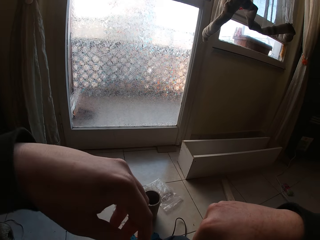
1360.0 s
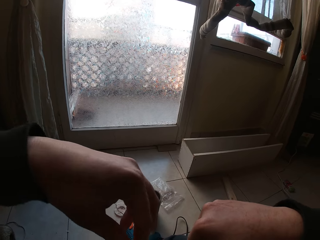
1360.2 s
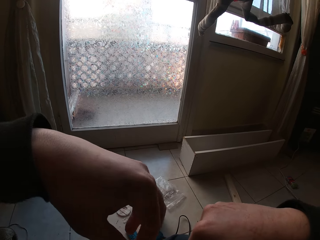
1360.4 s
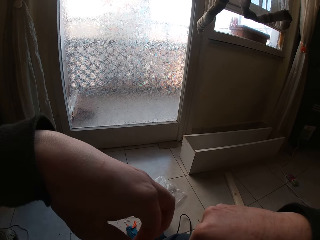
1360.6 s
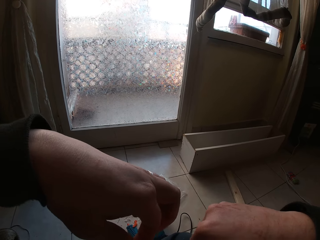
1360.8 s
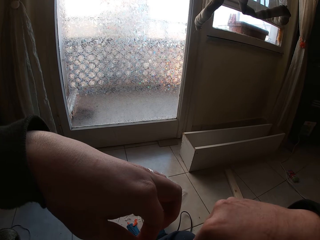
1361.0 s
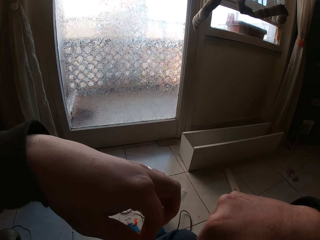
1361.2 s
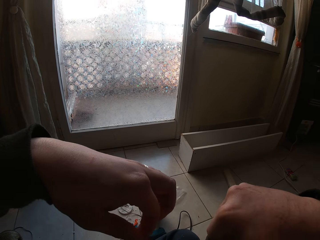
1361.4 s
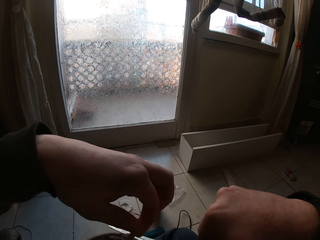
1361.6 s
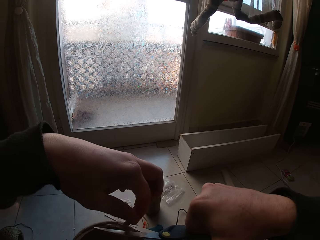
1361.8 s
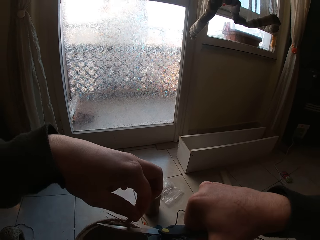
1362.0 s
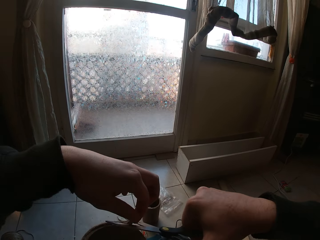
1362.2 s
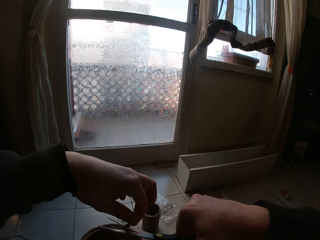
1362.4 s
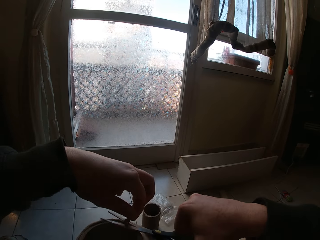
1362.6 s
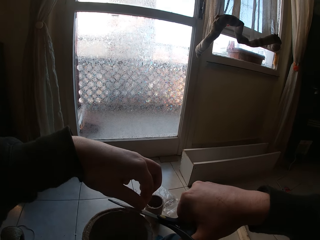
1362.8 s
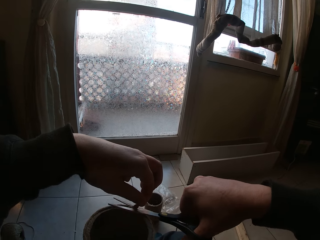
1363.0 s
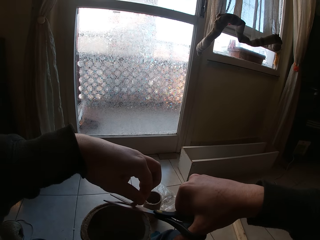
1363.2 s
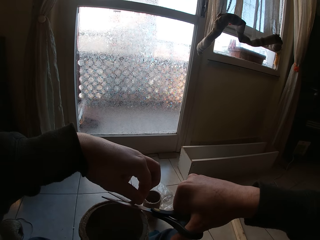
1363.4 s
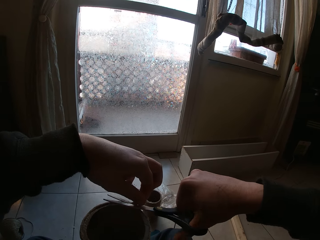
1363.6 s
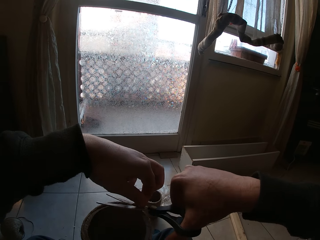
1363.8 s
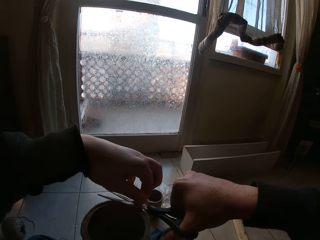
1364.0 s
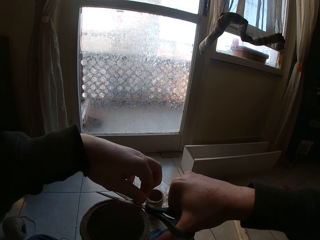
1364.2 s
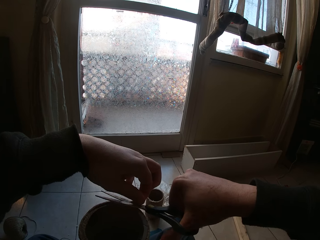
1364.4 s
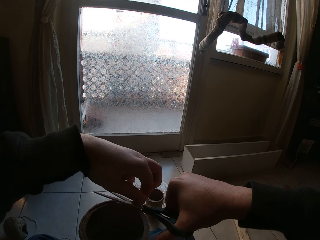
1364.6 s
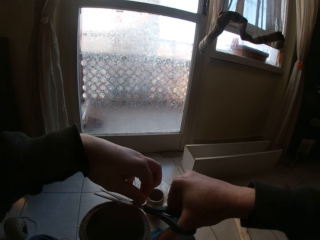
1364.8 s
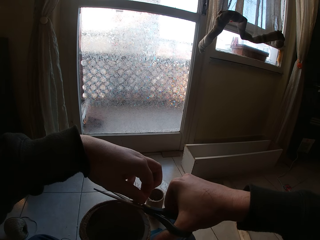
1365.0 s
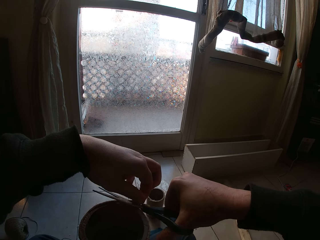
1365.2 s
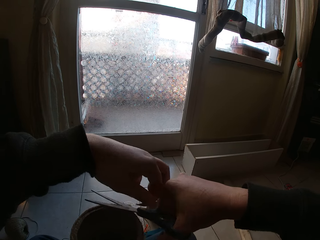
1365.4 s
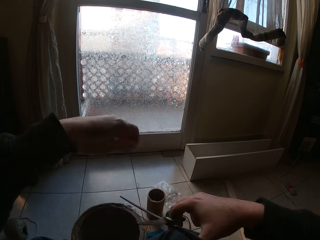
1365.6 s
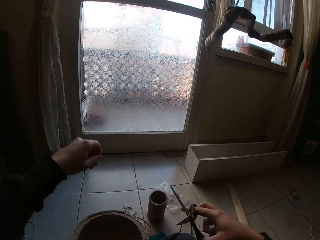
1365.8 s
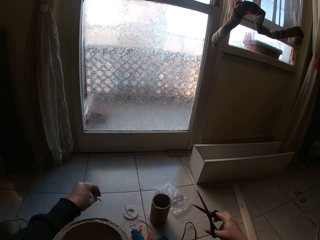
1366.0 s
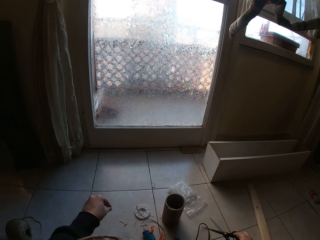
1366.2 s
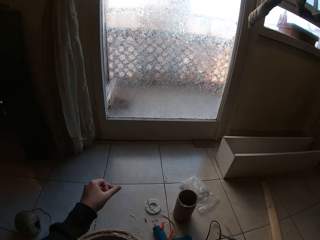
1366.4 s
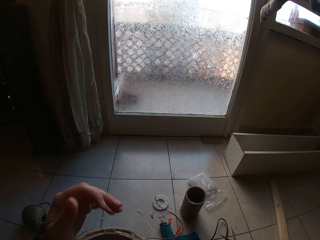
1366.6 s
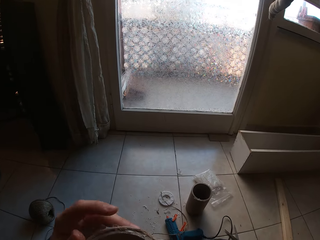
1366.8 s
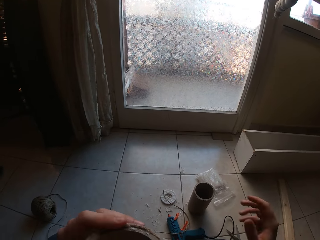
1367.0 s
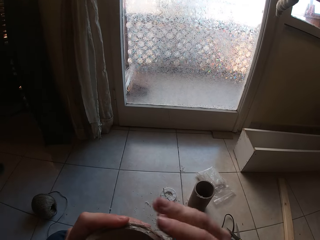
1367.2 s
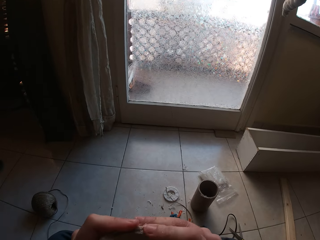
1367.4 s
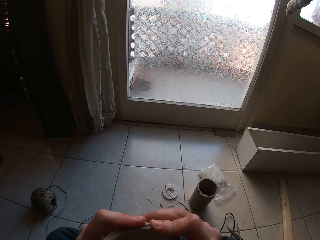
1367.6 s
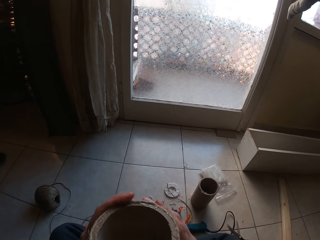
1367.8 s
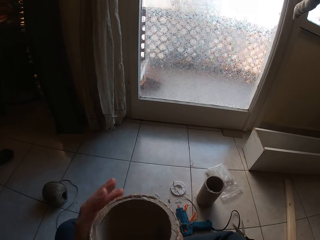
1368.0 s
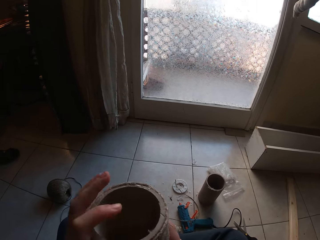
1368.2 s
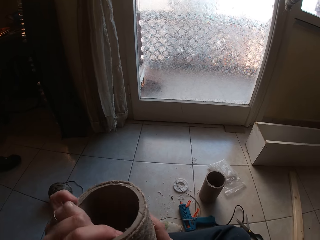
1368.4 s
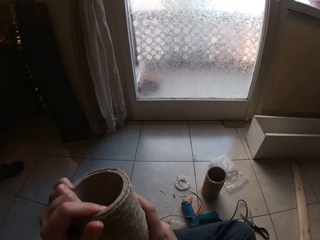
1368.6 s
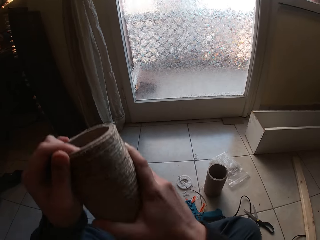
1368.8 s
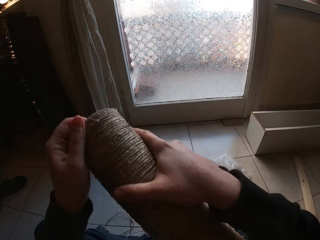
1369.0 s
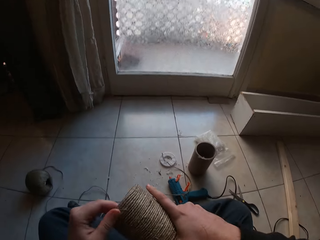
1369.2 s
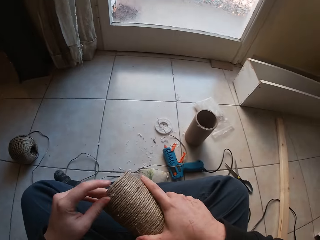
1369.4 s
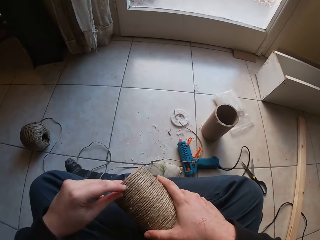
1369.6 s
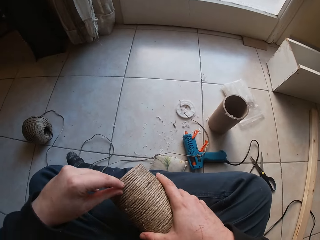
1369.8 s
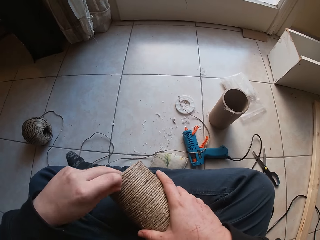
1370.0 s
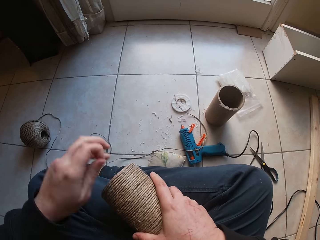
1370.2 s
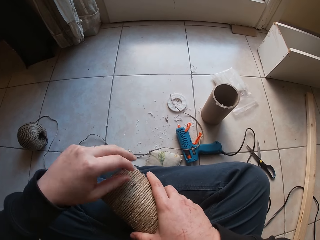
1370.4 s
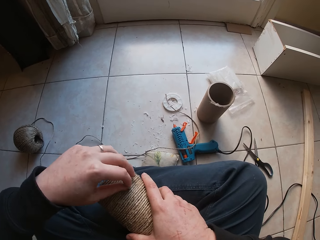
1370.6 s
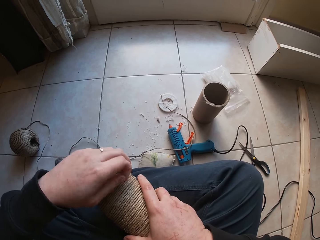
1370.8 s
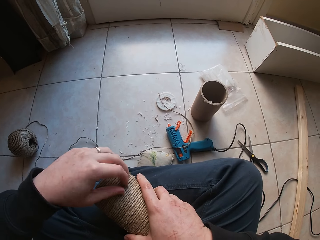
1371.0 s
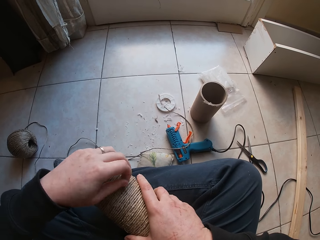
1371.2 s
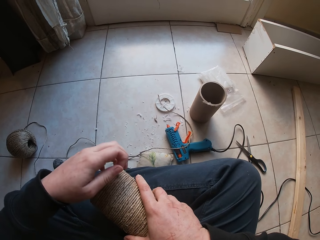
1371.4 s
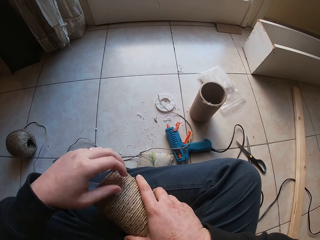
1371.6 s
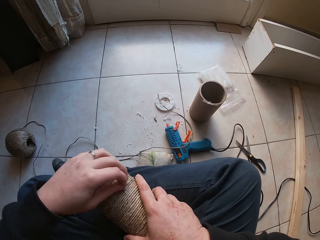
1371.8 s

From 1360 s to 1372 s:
The camera wearer smoothens the rope with the pair of scissors. She holds a strand of twine with her left hand. She cuts the strand of twine with the scissors in her right hand. She drops wool on the floor with her left hand. She drops the pair of scissors on the floor with her right hand. She holds a pulley with a hand. She presses the cardboard tube yarn with both hands. She holds the pulley with both hands. She removes wool on the cardboard tube yarn with both hands.

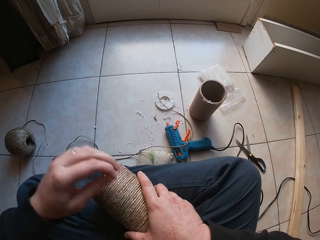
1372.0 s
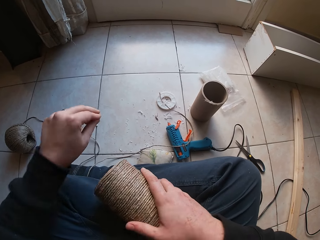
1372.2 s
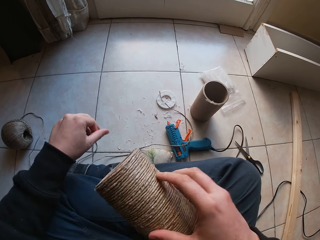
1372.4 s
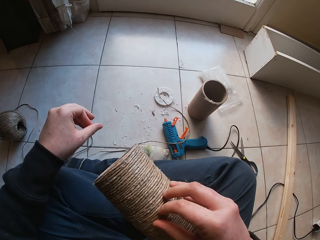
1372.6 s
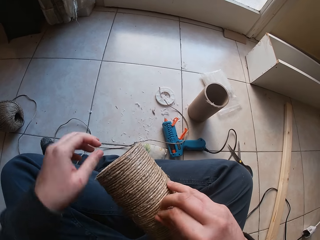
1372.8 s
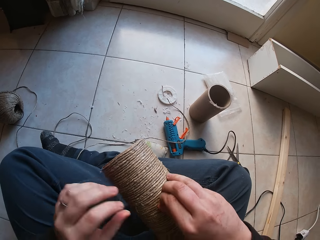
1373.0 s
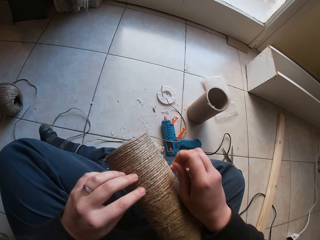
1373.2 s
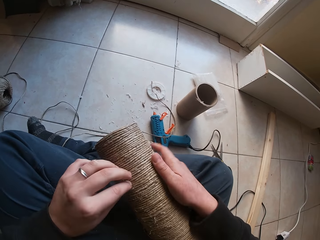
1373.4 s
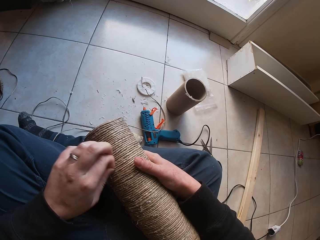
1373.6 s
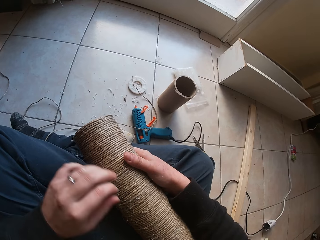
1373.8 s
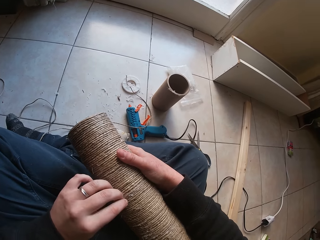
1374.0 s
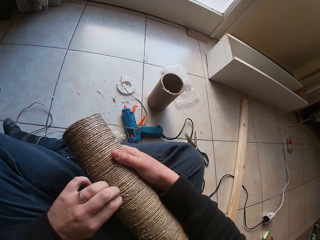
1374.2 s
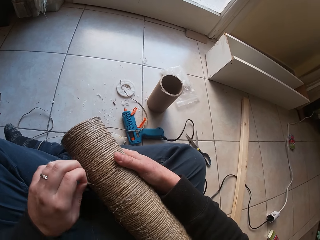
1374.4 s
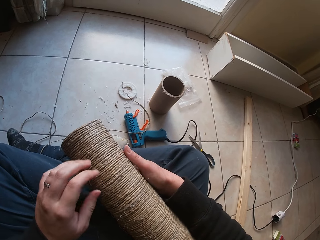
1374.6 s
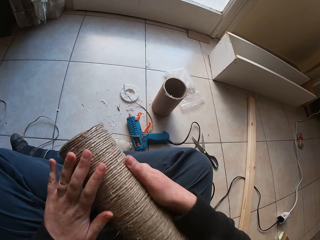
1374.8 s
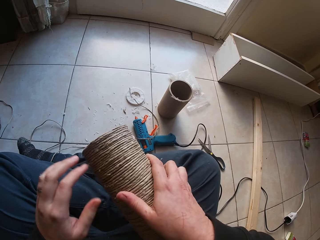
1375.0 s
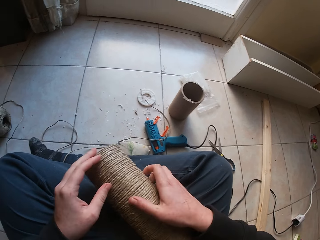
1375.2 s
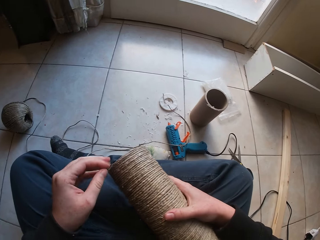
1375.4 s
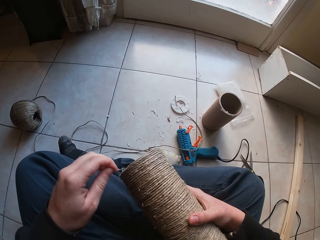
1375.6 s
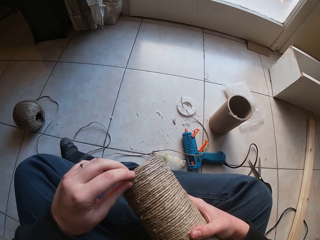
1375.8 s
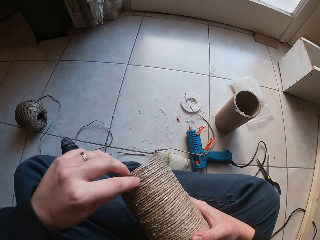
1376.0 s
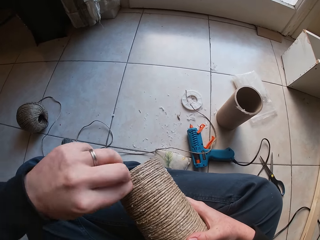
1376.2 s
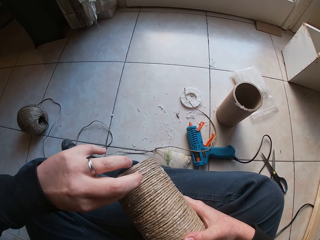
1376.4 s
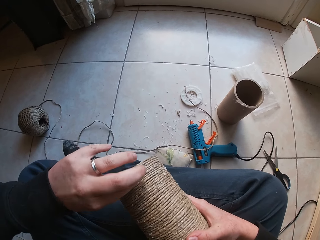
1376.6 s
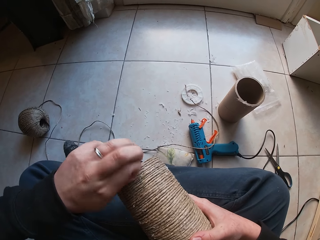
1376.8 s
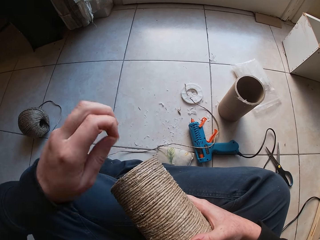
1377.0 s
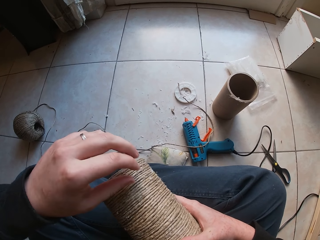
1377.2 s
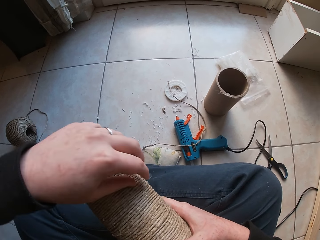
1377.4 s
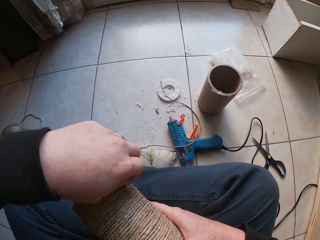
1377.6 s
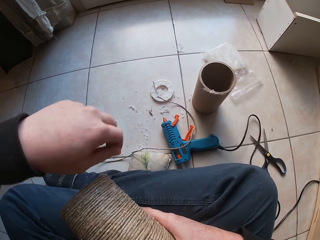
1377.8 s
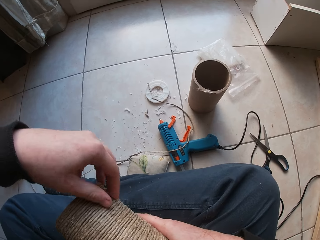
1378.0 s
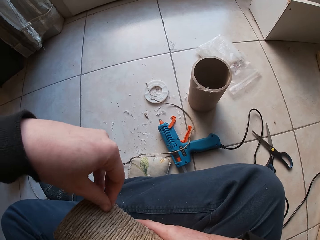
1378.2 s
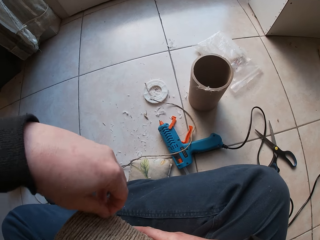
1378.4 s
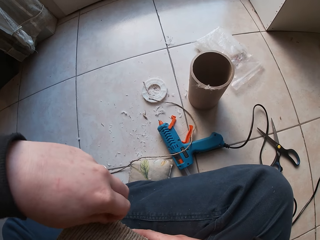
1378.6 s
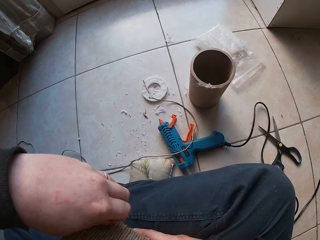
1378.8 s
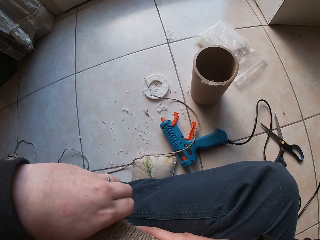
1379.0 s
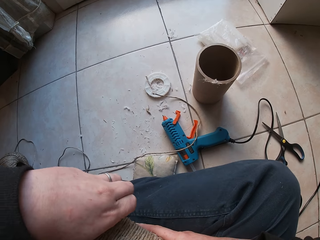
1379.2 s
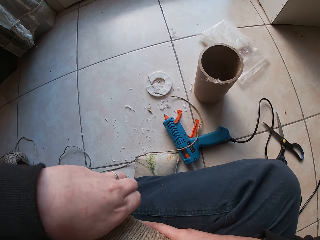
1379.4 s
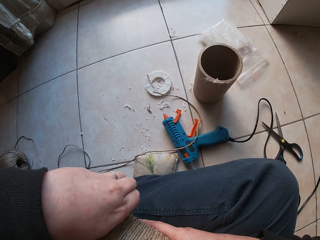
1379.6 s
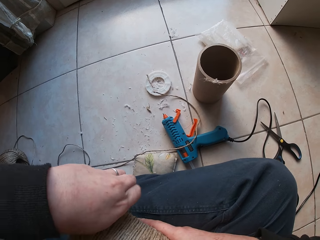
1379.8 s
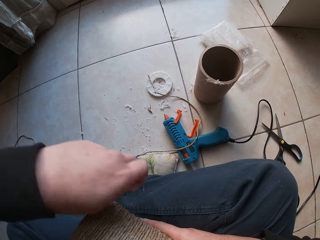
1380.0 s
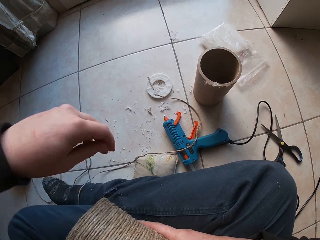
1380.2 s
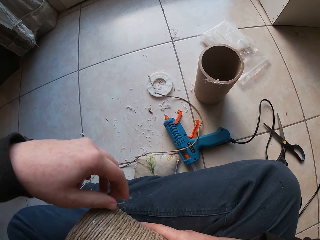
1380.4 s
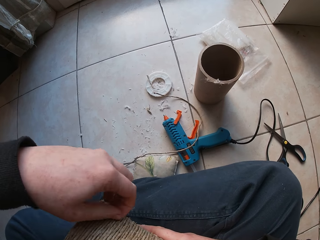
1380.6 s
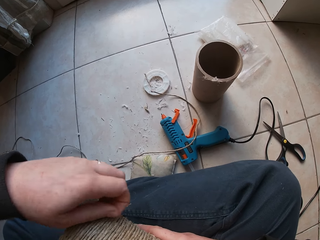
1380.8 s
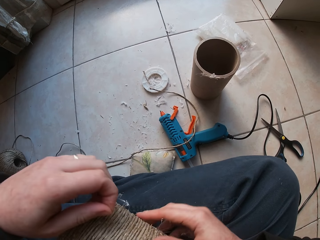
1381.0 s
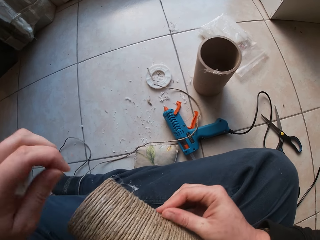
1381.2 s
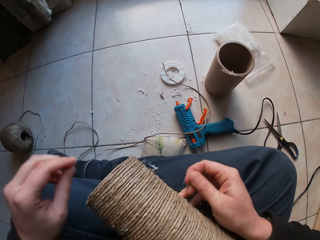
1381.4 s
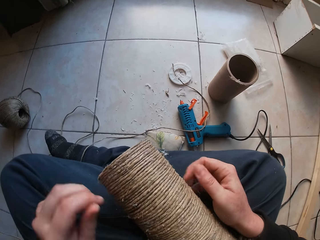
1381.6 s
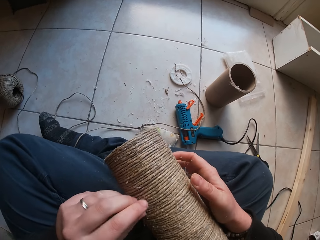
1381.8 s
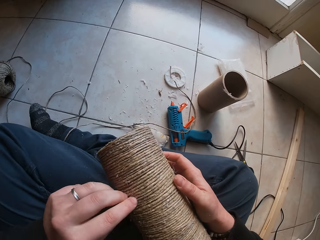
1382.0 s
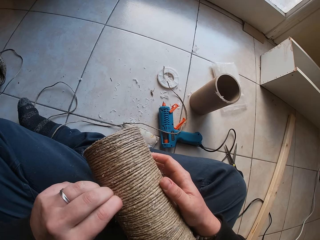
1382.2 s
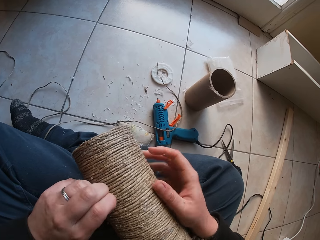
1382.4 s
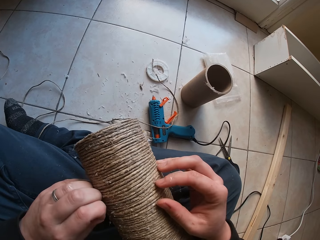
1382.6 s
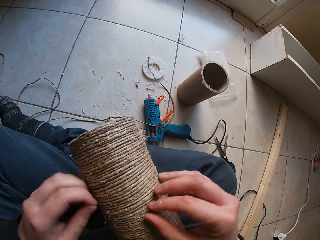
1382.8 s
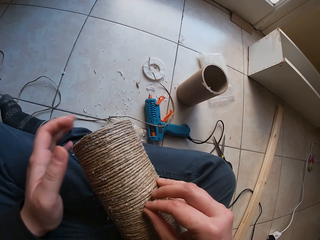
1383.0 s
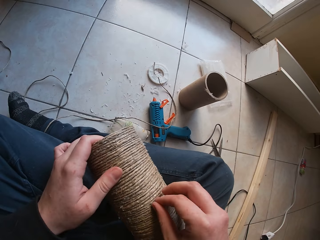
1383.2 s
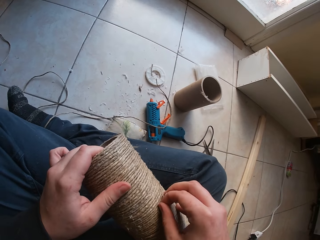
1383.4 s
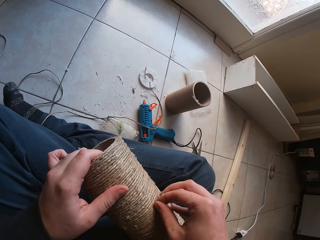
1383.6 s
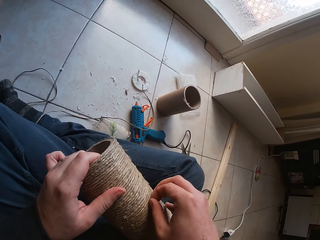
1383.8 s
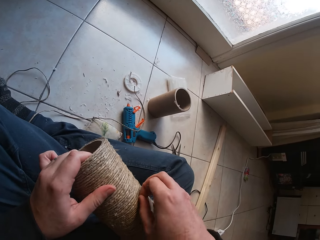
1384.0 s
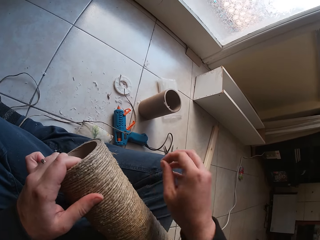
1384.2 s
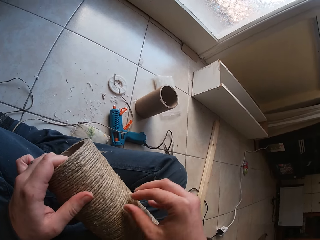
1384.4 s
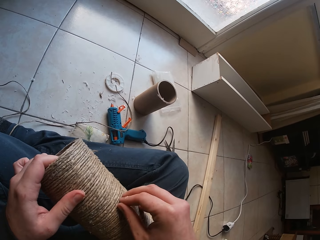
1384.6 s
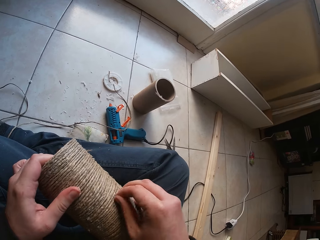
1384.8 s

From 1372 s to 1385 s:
The camera wearer drops thread on the floor. They remove extra thread from the pulley. They tilt the pulley with both hands. They remove extra thread from the pulley.
